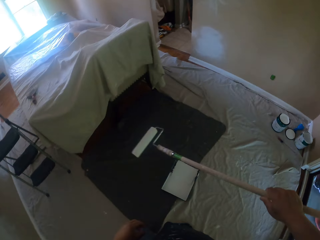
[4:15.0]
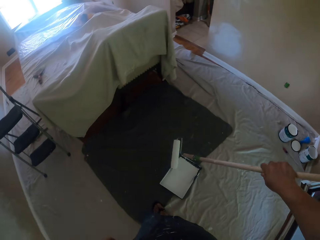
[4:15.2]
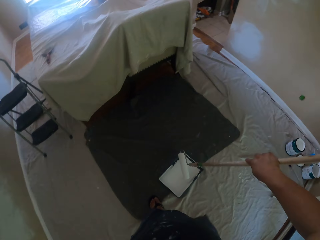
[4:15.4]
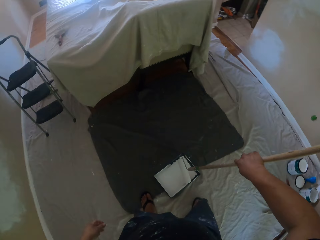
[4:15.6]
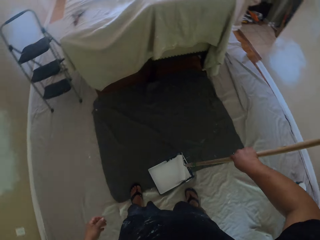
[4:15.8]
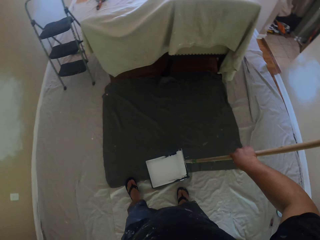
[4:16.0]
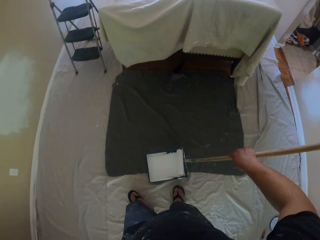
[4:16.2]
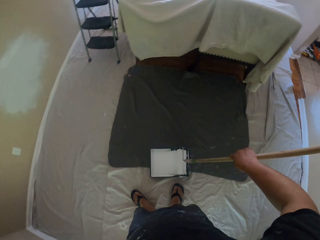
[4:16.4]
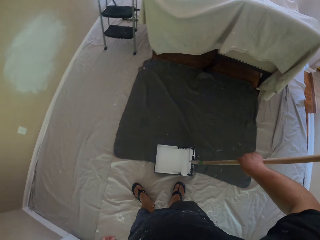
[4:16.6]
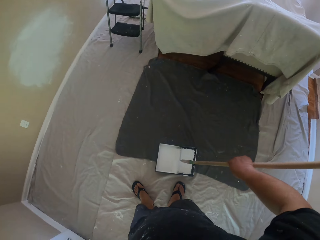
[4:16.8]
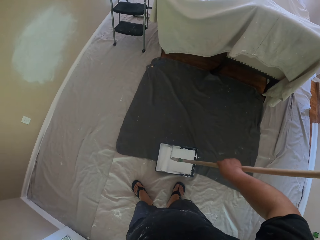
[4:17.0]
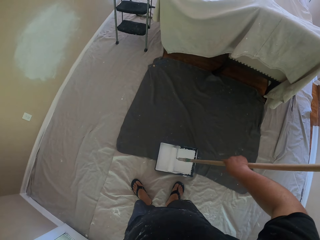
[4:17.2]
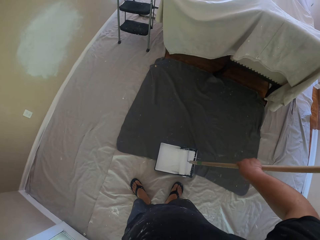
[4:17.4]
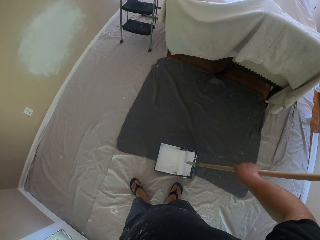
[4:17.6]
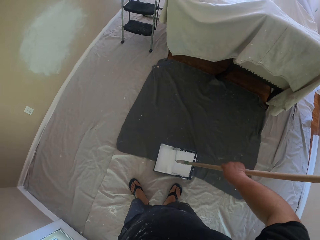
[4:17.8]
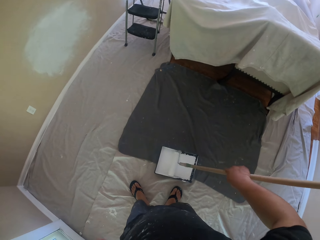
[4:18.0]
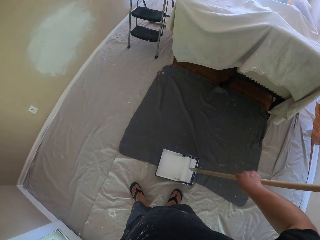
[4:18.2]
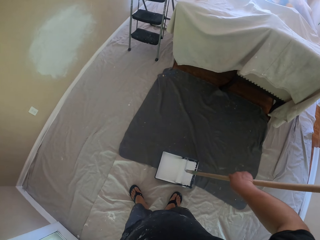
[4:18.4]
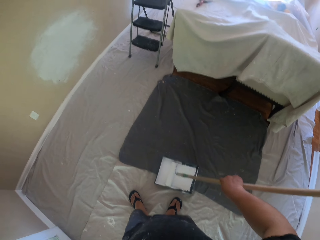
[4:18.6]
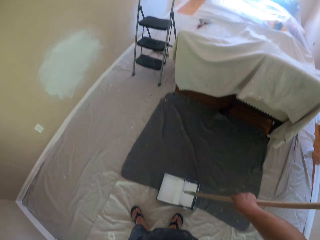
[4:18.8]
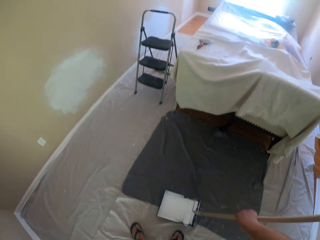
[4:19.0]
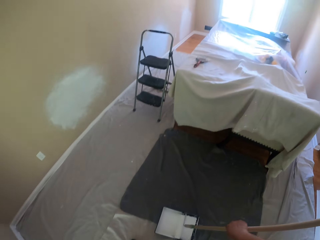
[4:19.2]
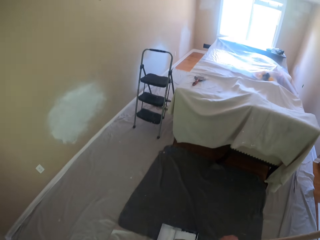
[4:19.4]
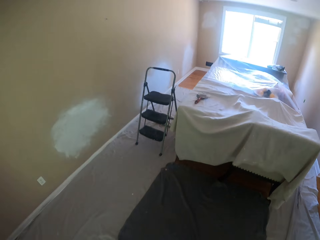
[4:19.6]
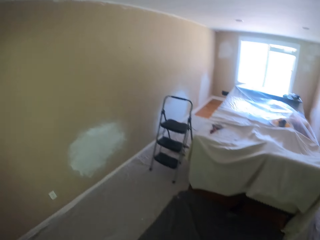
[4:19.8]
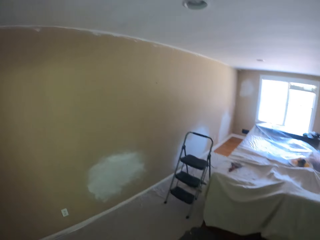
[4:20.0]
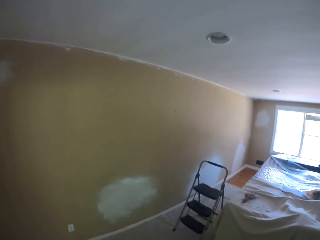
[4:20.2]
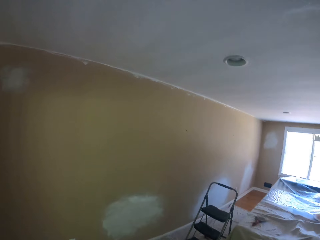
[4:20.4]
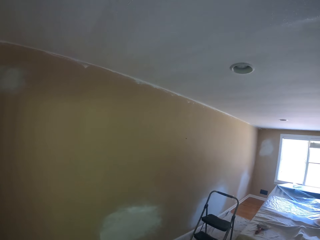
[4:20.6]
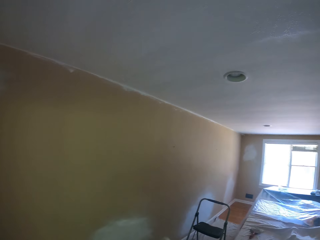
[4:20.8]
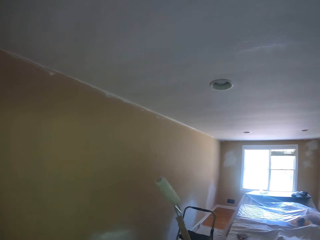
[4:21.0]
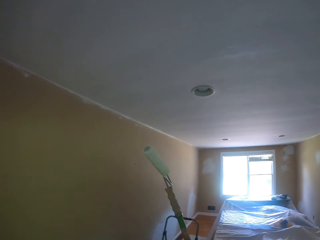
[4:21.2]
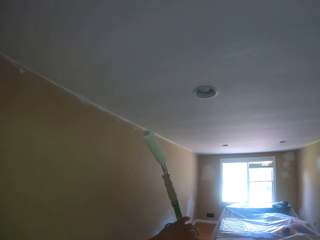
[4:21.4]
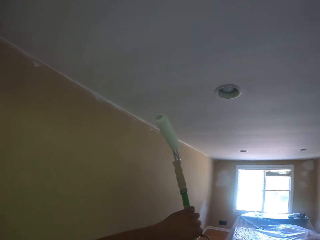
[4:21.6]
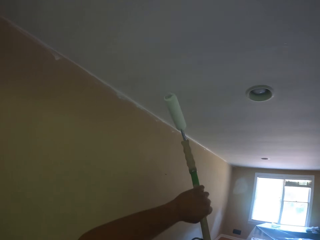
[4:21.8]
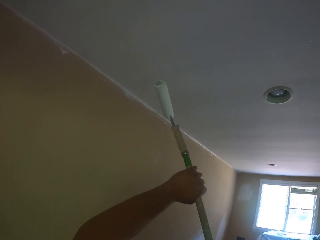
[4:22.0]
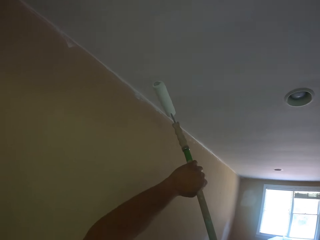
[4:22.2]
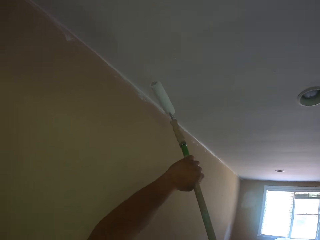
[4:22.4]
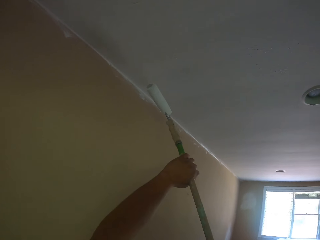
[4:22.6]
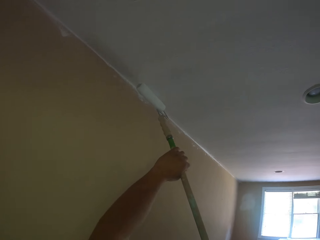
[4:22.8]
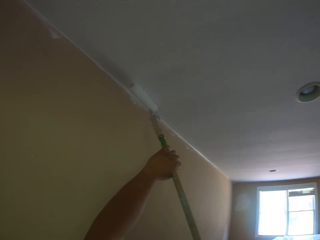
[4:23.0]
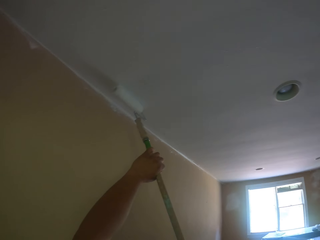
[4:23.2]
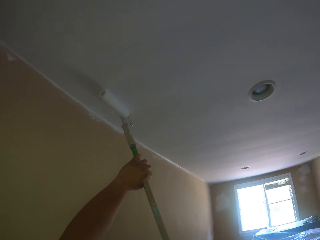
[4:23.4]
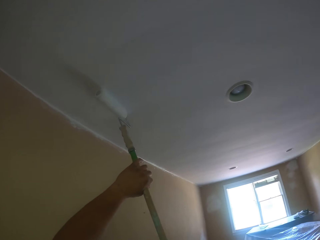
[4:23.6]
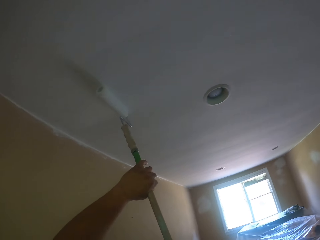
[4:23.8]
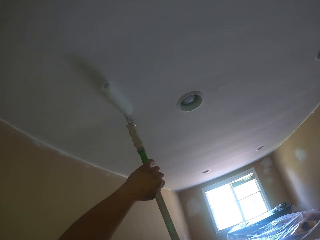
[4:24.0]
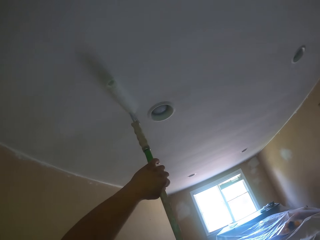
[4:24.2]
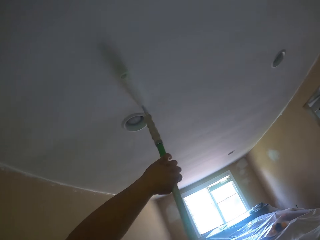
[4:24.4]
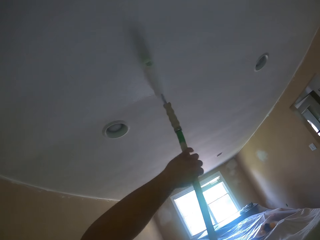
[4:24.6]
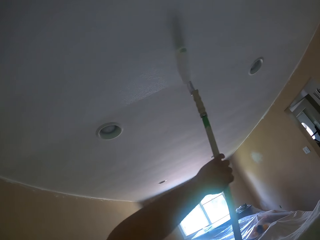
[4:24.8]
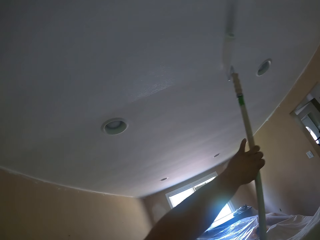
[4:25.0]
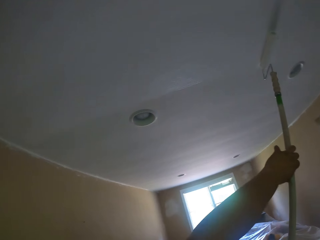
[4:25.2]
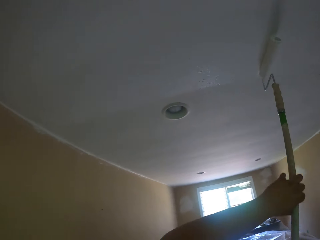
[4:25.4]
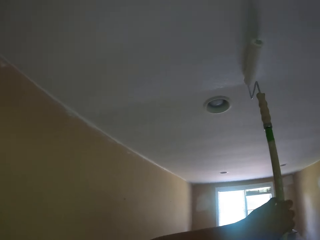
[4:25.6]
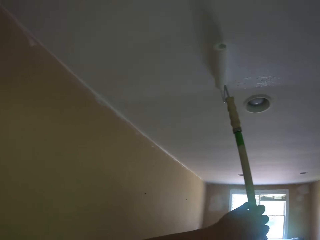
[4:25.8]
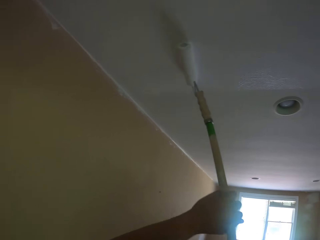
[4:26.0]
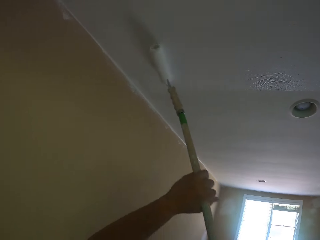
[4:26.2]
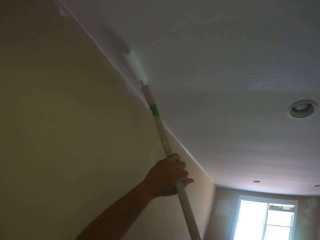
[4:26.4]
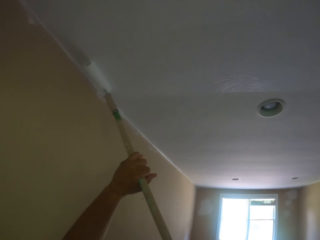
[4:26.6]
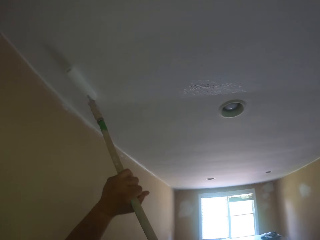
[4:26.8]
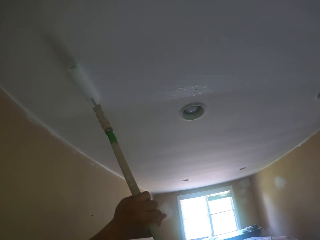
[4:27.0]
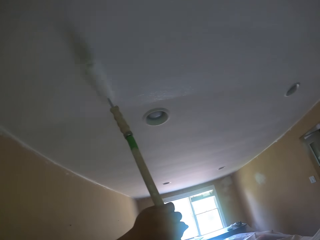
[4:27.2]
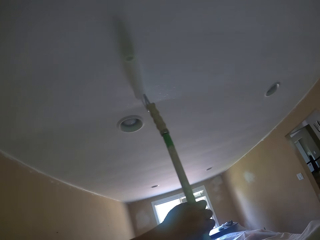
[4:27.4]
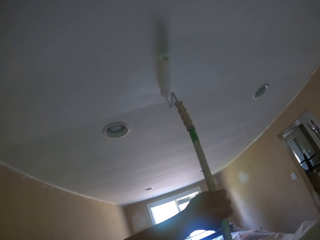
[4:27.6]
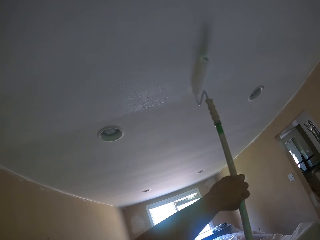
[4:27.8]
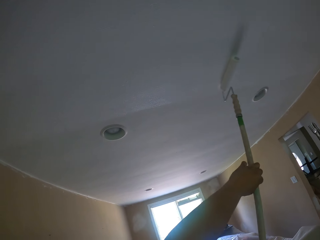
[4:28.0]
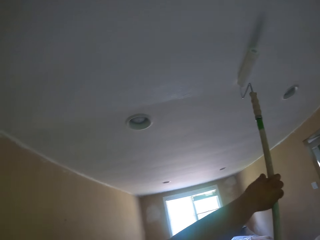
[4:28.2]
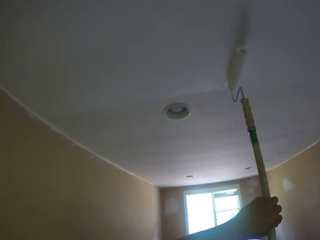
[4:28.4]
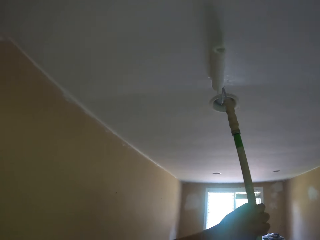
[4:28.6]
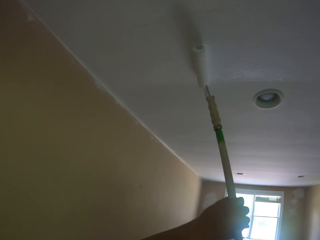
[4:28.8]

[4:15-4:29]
The camera wearer rolls the long paint roller in the paint tray with paint. They paint the ceiling of the apartment with the long paint roller.

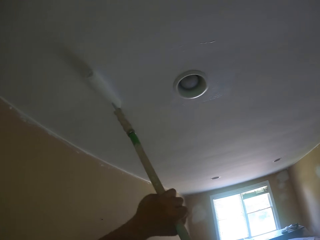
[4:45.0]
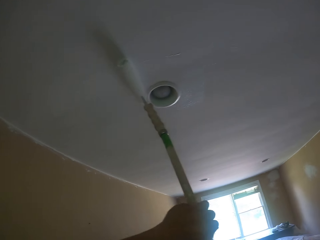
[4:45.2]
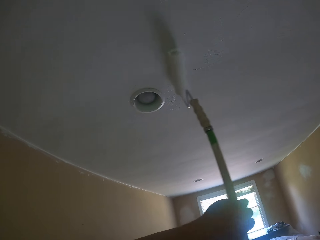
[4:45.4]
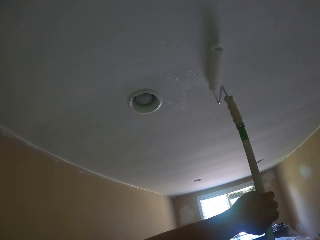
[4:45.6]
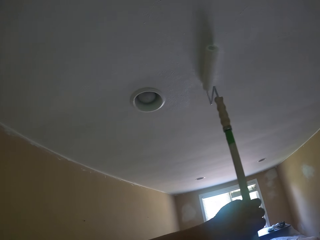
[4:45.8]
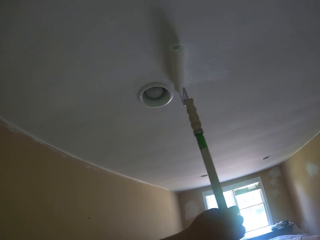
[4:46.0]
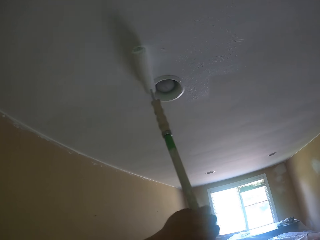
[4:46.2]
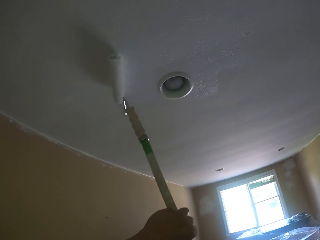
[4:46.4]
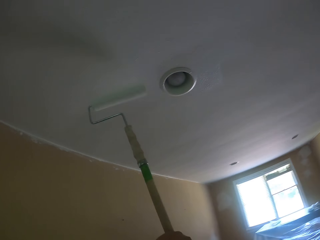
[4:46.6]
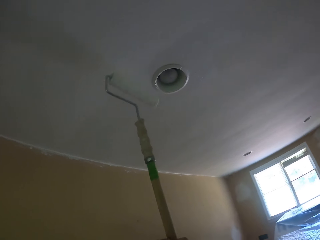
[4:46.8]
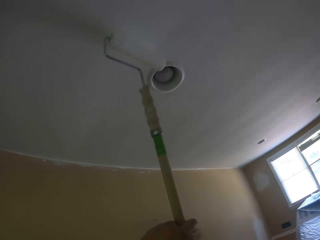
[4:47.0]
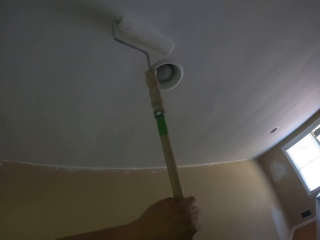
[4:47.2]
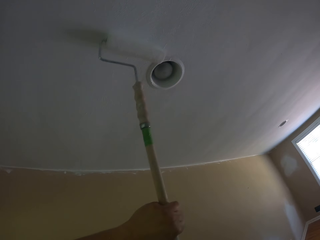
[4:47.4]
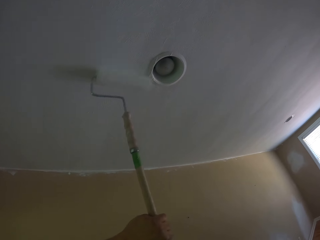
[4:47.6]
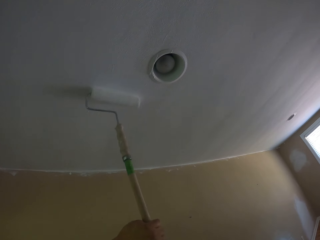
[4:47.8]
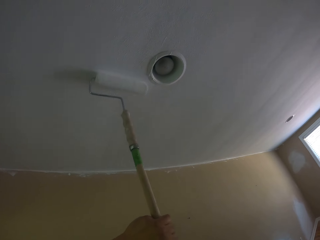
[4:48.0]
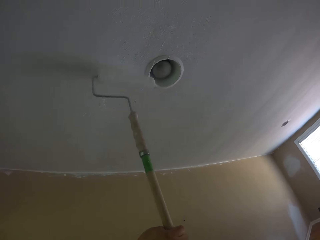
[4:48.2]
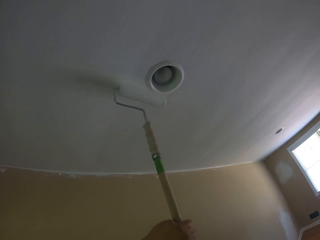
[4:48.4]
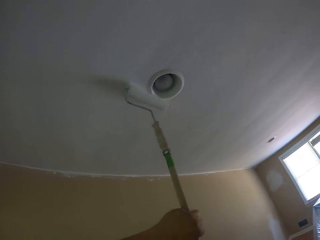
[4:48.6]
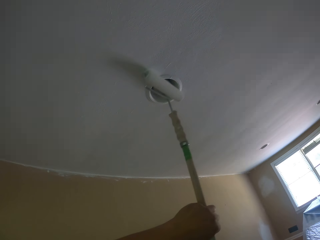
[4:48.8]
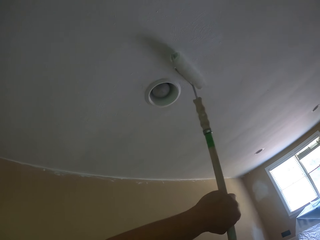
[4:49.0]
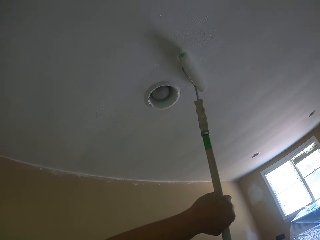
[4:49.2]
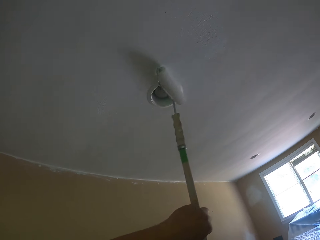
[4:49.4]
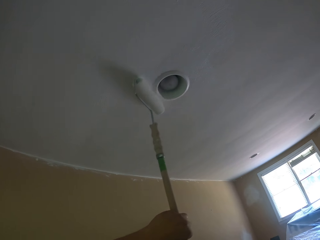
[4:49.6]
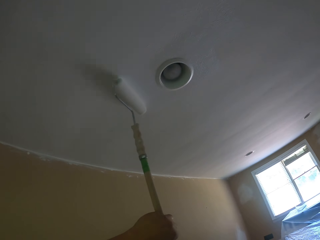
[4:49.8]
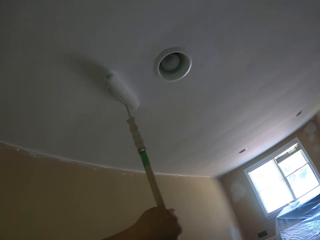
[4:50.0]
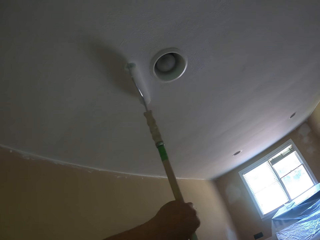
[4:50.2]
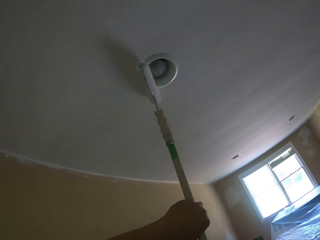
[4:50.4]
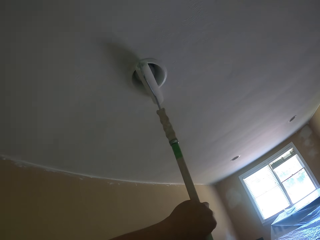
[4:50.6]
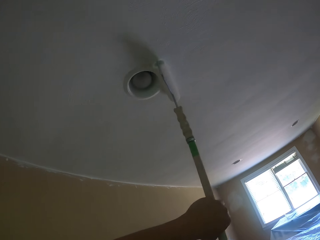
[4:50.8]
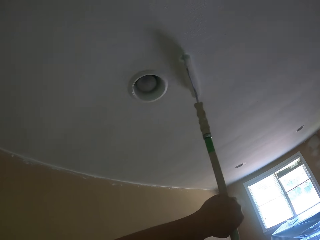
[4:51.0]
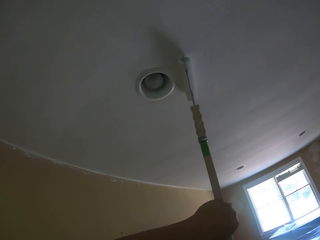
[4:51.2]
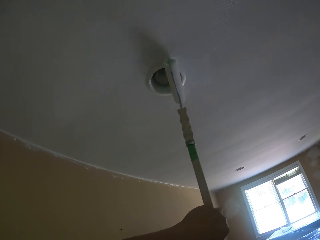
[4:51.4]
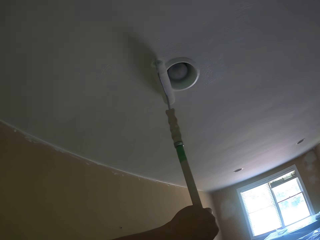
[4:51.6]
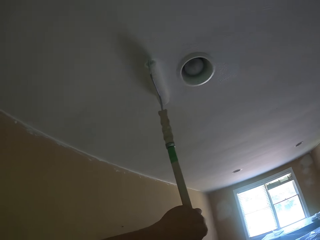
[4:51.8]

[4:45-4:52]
The camera wearer turns the paint roller. They paint the ceiling of a house.
